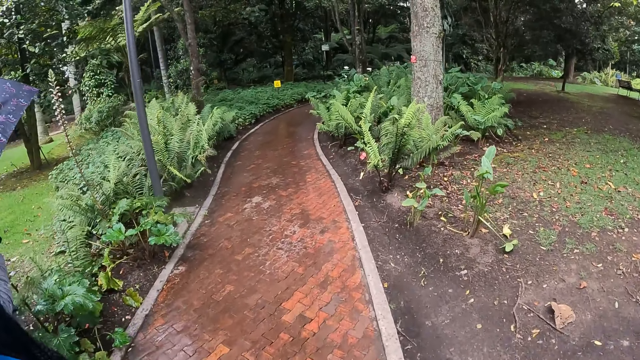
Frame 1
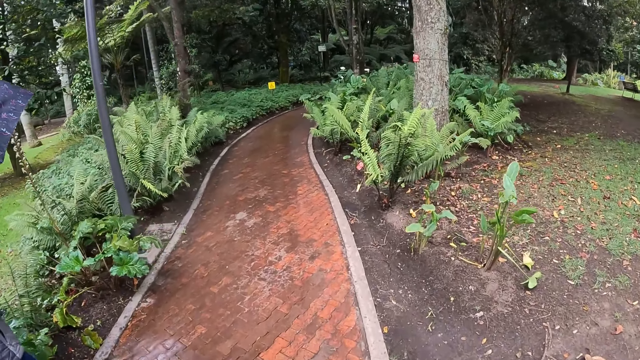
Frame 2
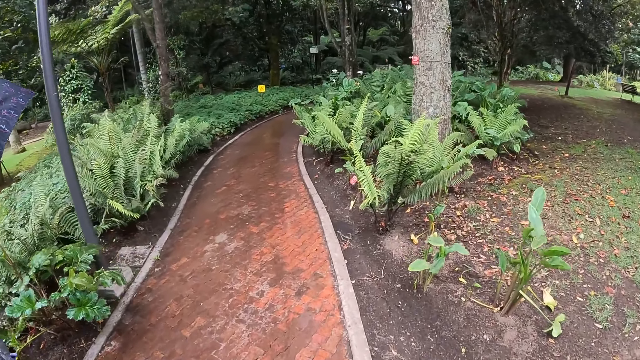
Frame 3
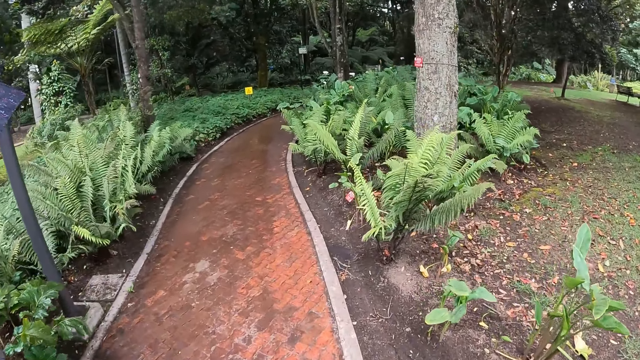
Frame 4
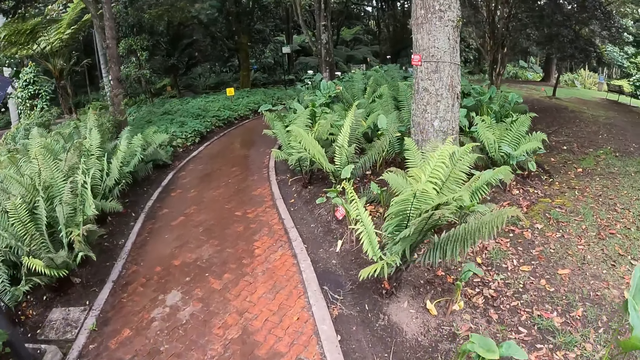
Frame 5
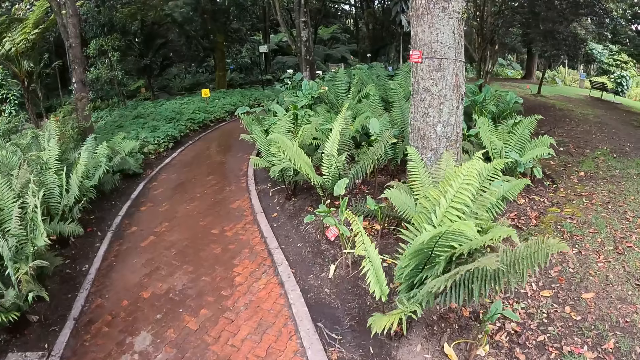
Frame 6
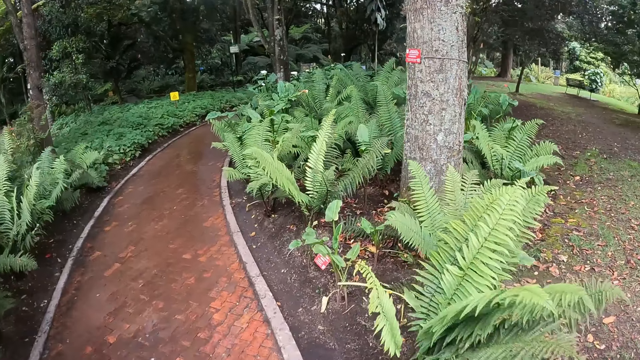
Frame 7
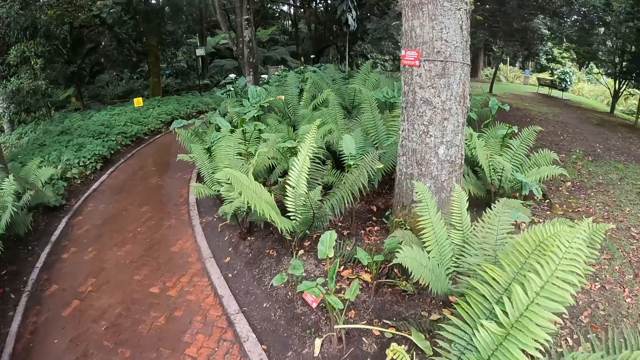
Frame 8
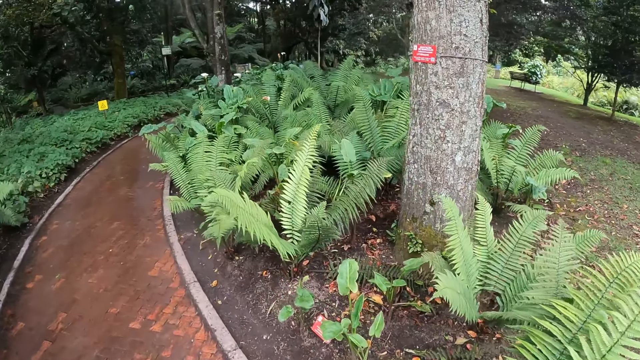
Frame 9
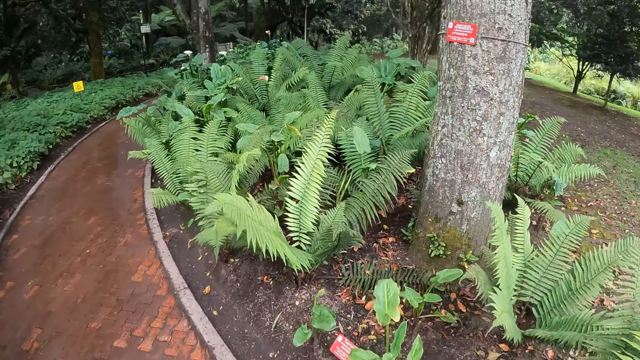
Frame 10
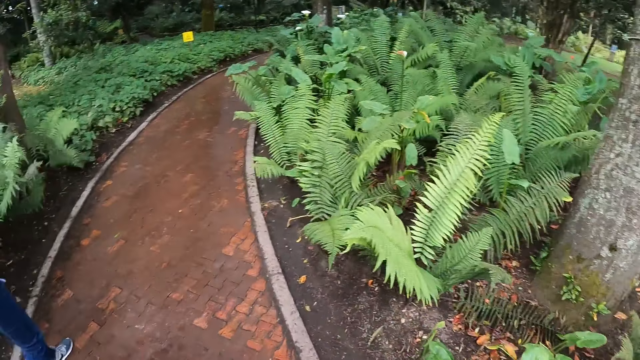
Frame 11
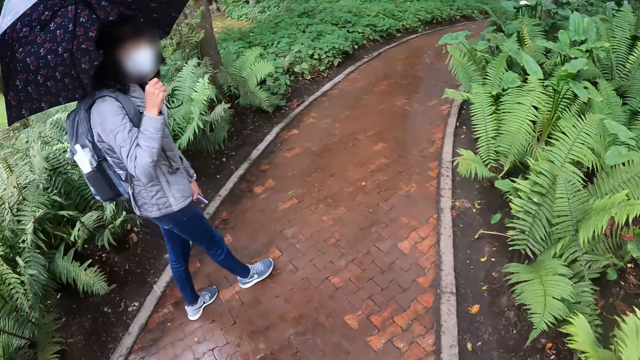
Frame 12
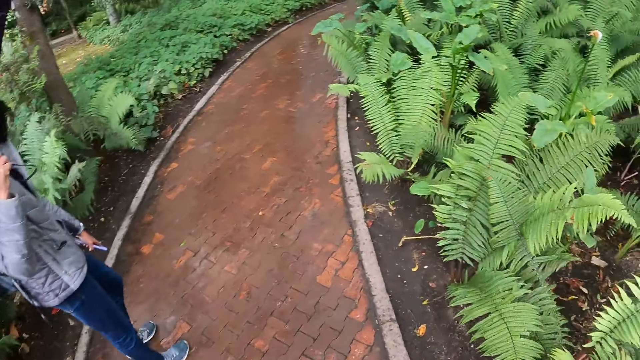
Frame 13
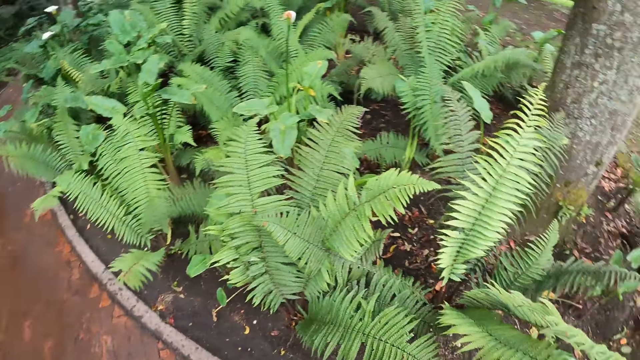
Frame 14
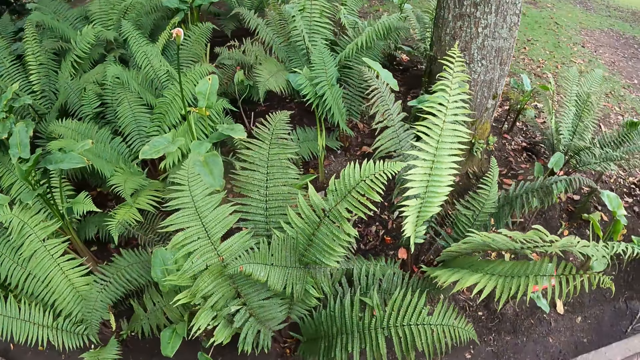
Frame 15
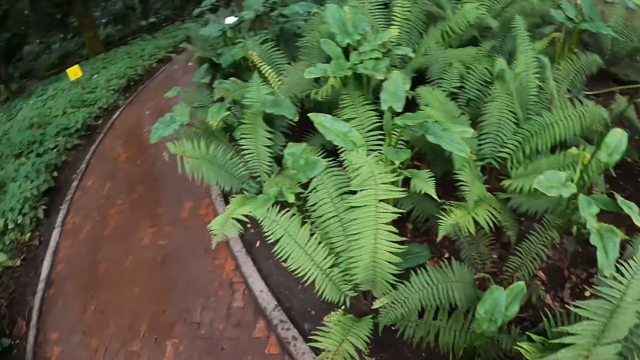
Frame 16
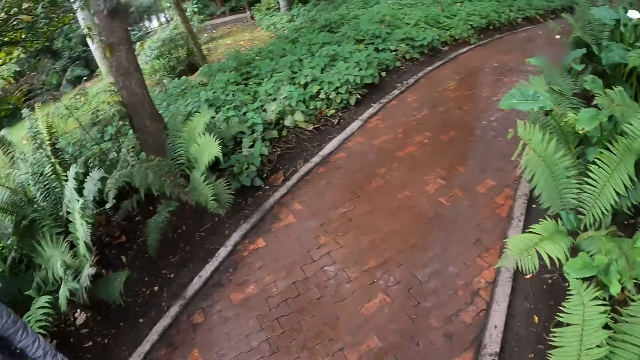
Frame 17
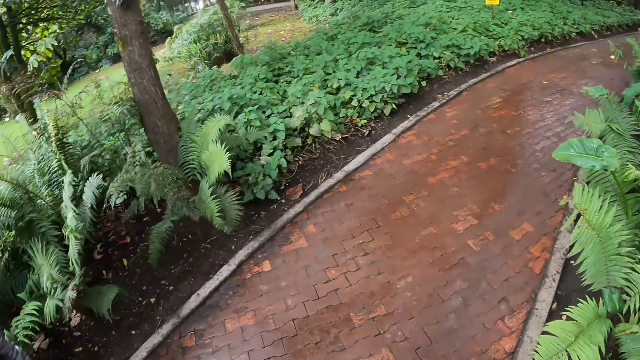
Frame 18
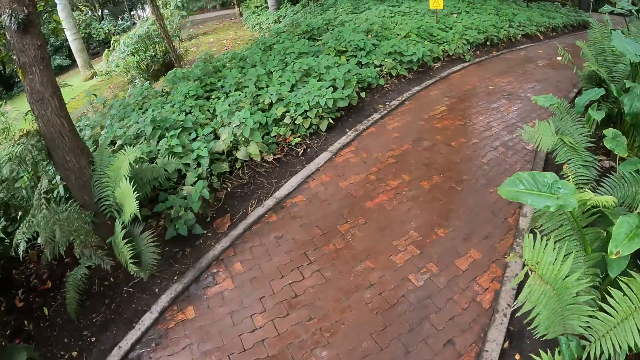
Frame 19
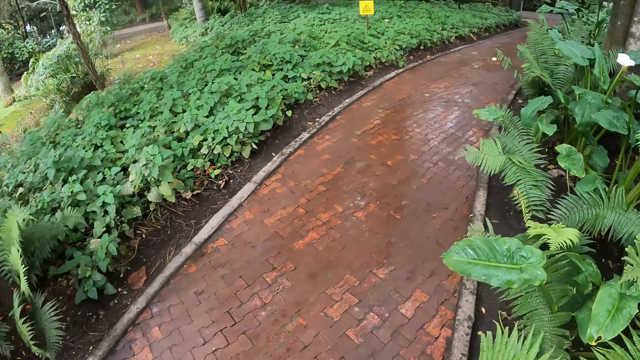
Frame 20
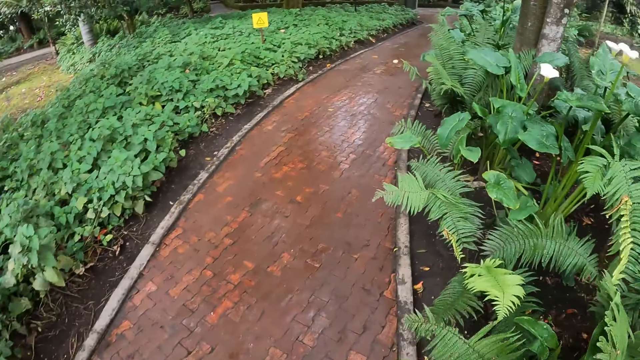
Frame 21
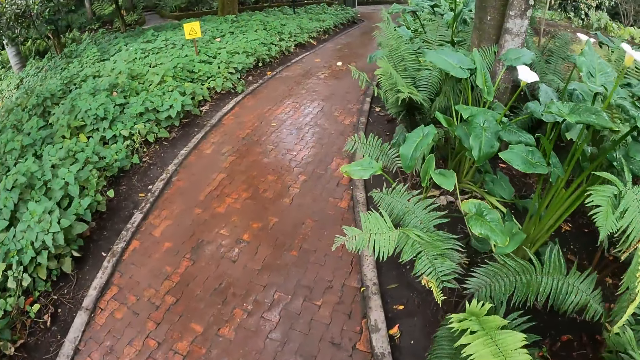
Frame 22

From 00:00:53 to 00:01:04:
The camera wearer looks around. They walk on the pavement.

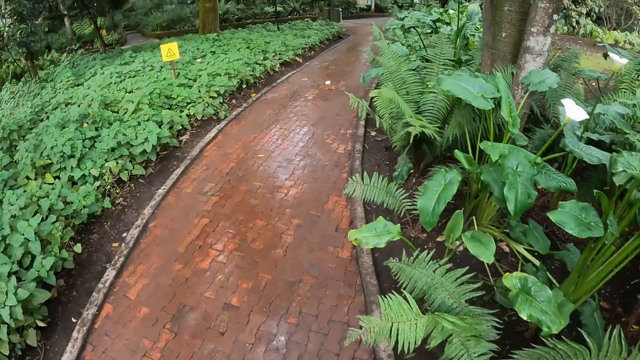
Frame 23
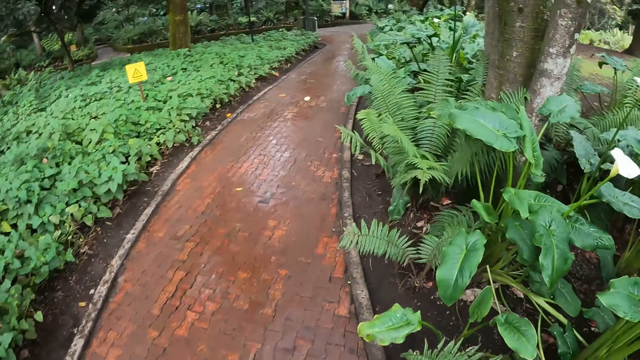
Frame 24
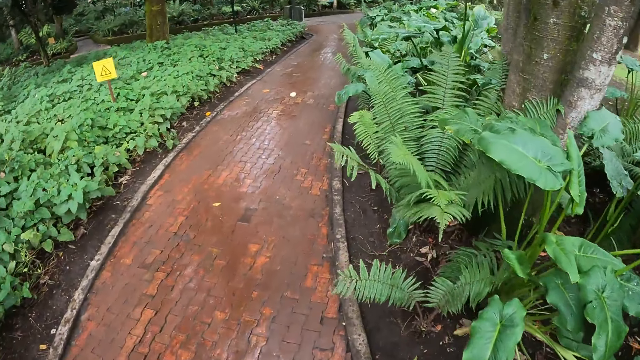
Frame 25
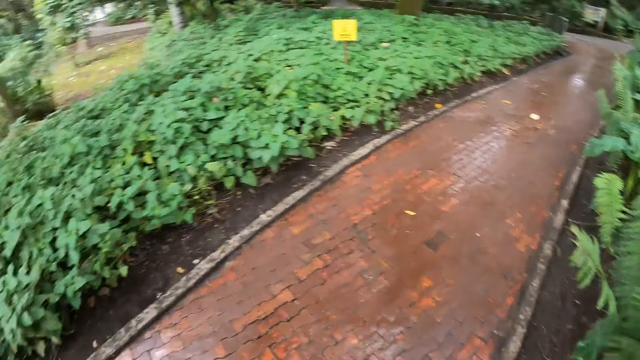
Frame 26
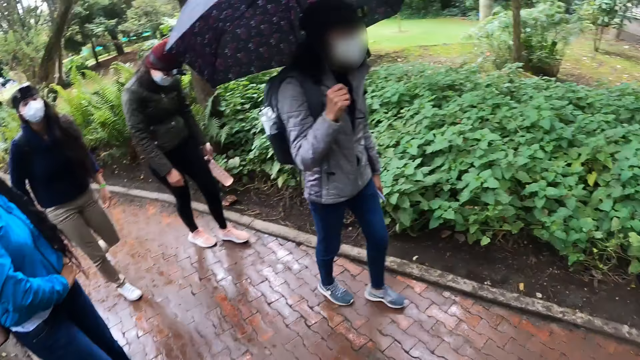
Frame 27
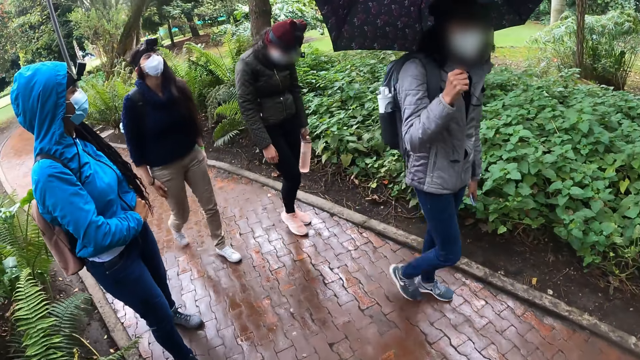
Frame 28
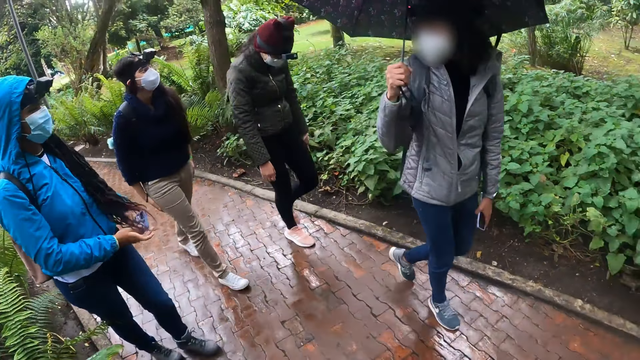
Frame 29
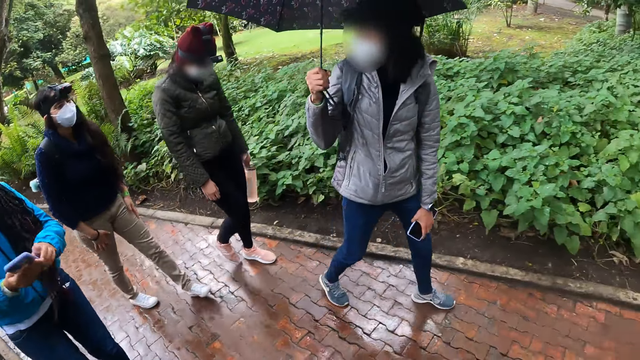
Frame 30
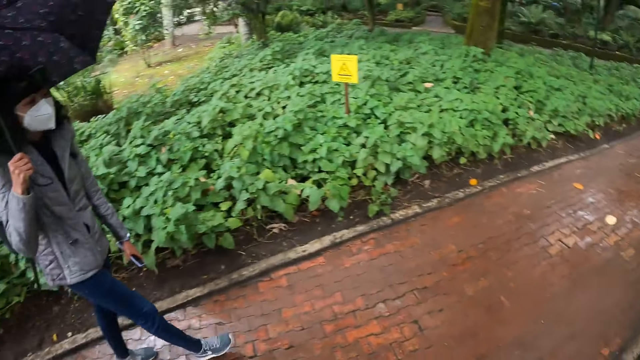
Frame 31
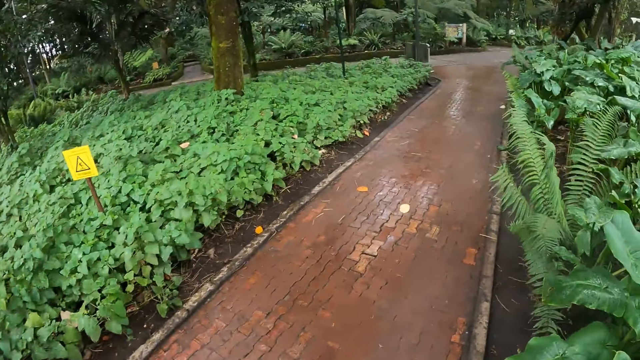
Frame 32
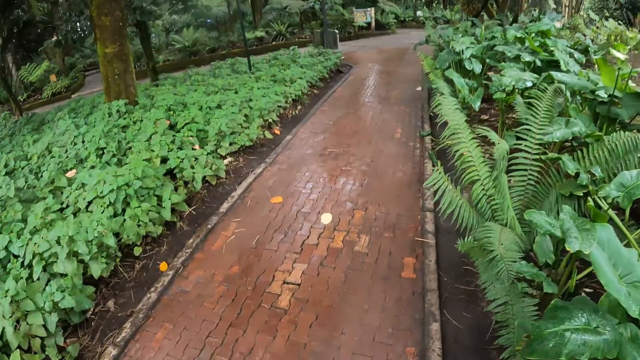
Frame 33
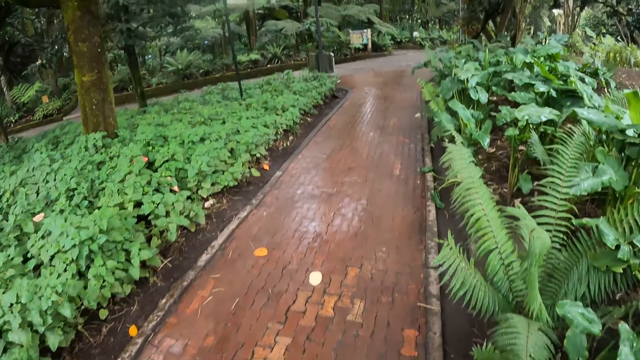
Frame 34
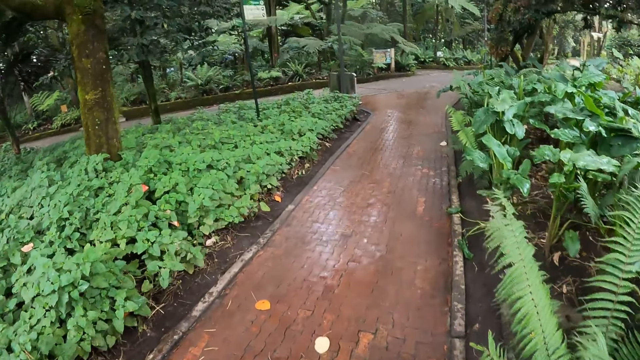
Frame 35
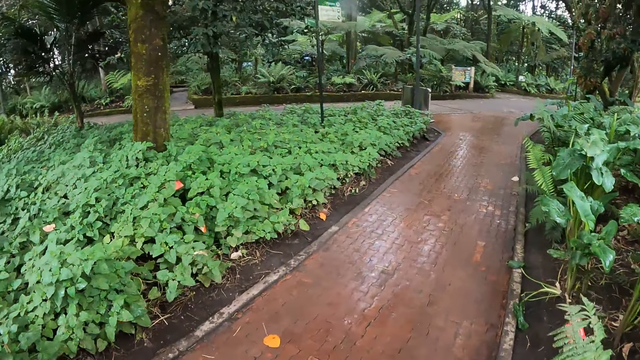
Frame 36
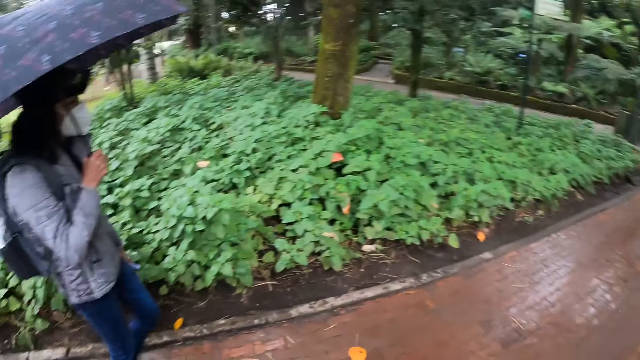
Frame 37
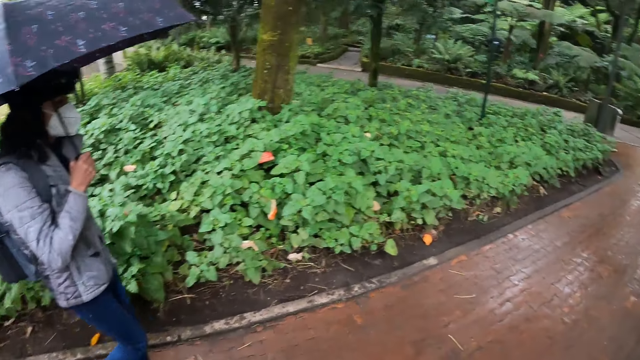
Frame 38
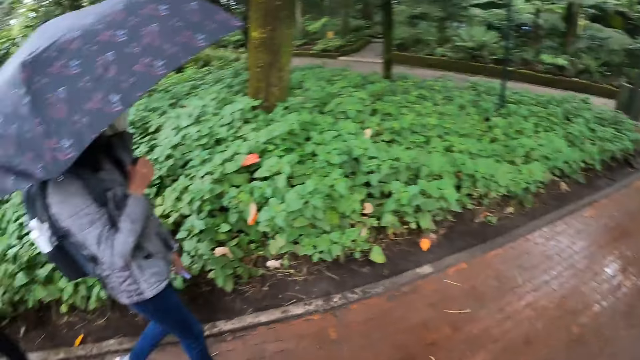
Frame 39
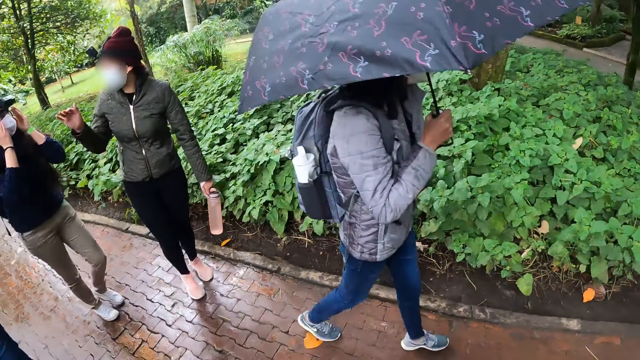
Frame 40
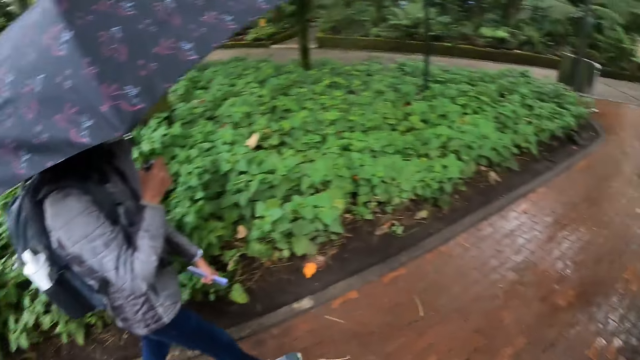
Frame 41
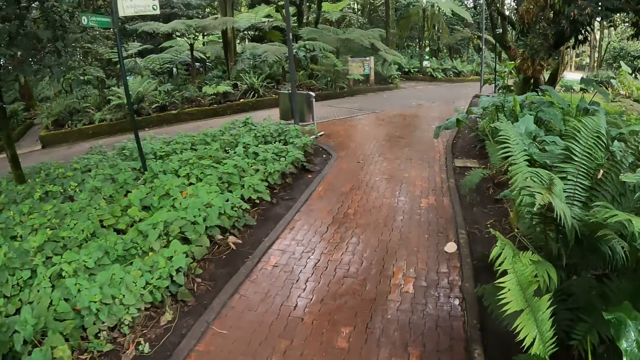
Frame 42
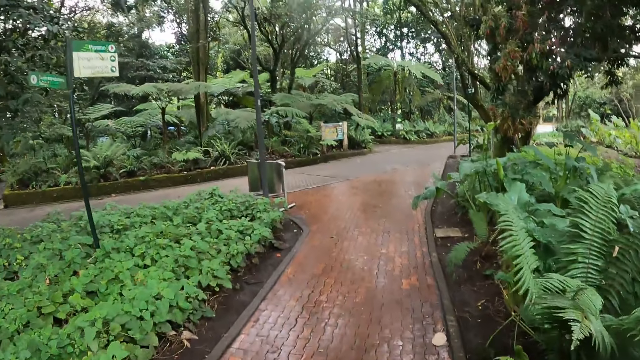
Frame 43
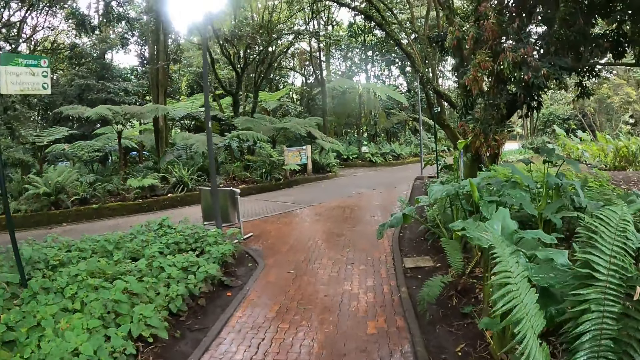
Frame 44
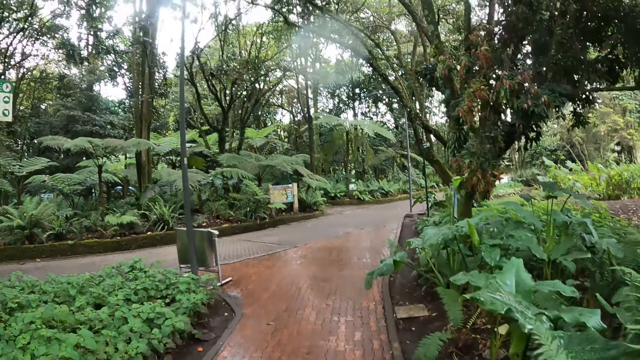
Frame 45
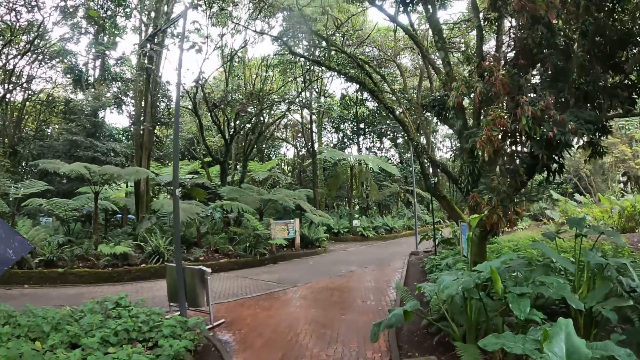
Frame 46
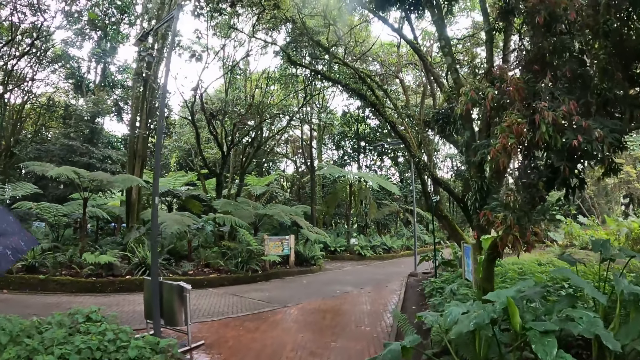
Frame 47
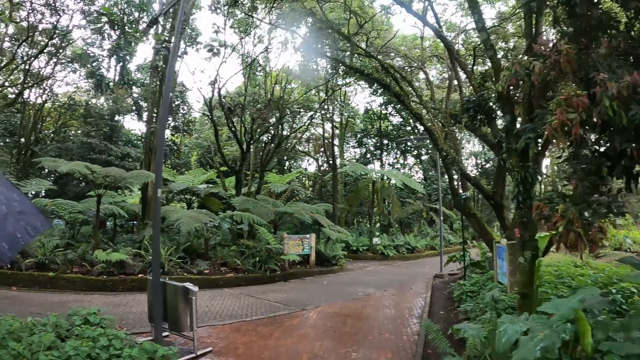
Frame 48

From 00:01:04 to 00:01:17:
The camera wearer looks around. A girl removes a phone from her jacket pocket with her left hand. The camera wearer walks on the pavement. They look around. Another girl touches the camera on her head with both hands. The camera wearer walks on the pavement.
